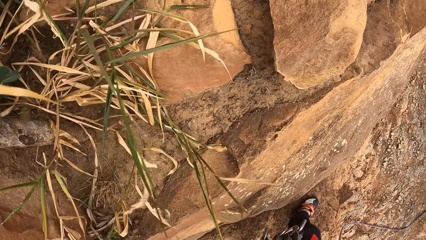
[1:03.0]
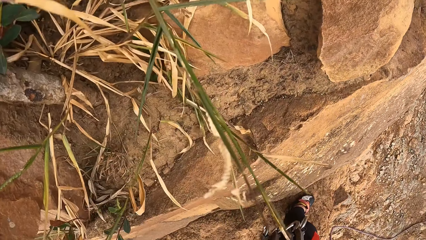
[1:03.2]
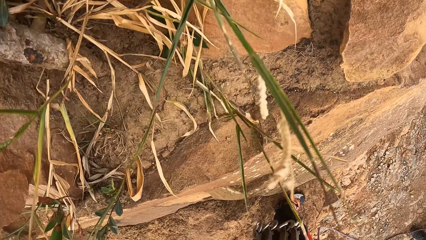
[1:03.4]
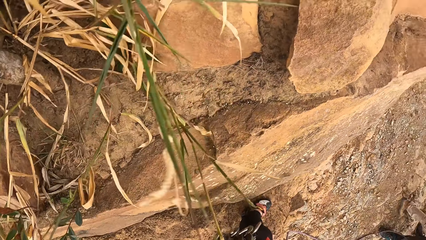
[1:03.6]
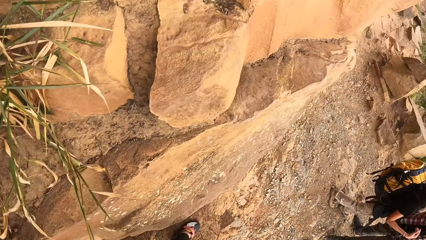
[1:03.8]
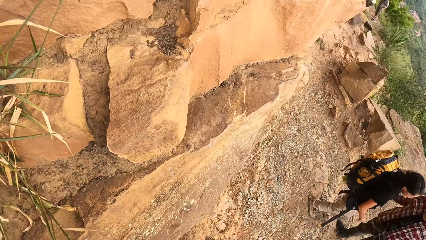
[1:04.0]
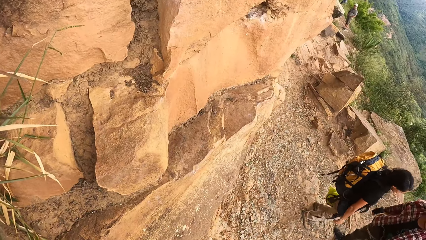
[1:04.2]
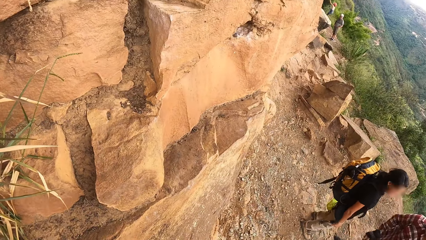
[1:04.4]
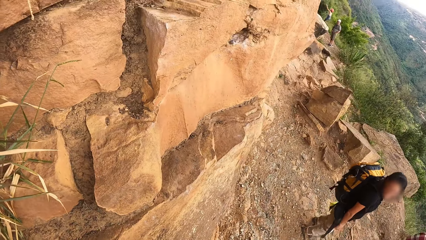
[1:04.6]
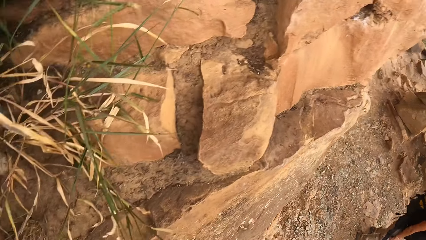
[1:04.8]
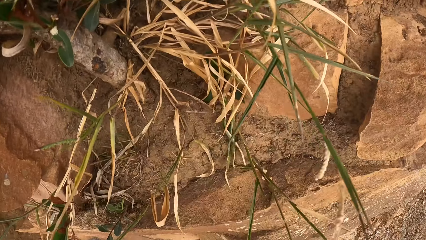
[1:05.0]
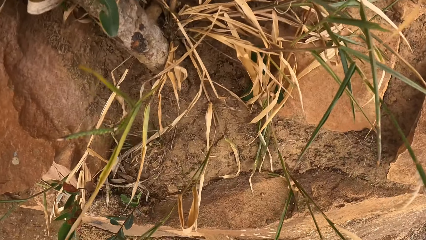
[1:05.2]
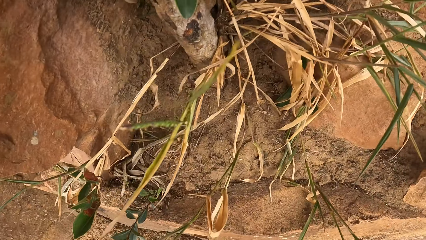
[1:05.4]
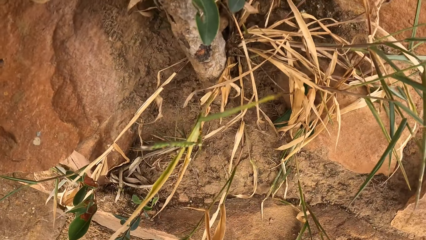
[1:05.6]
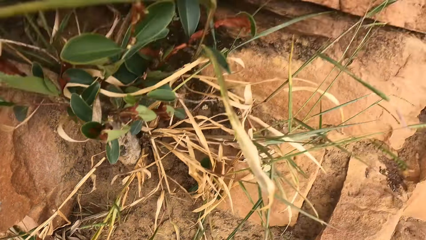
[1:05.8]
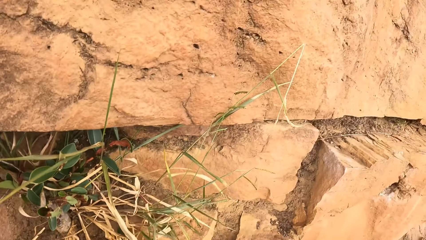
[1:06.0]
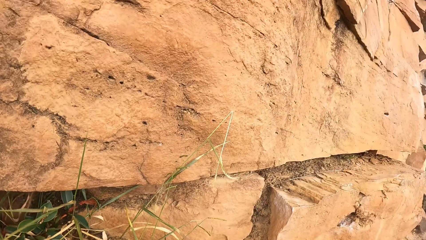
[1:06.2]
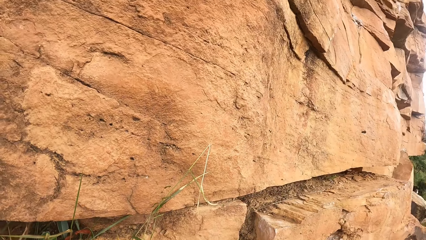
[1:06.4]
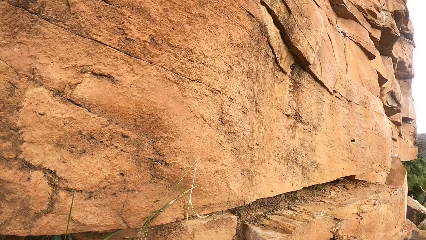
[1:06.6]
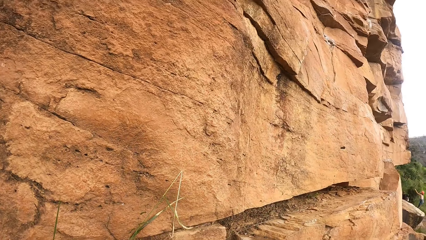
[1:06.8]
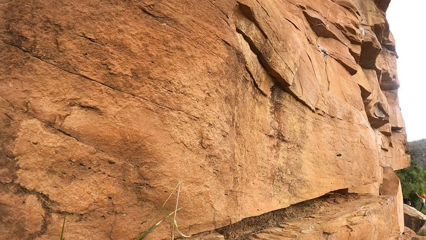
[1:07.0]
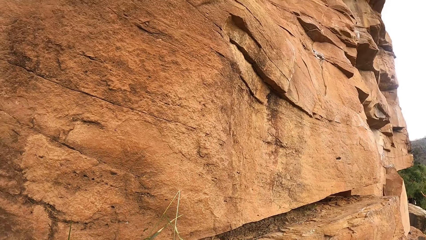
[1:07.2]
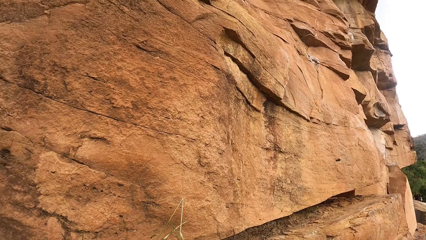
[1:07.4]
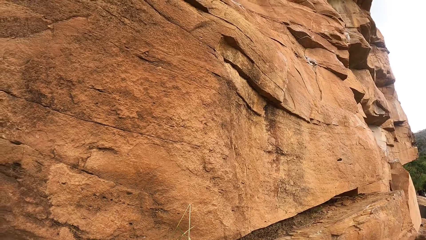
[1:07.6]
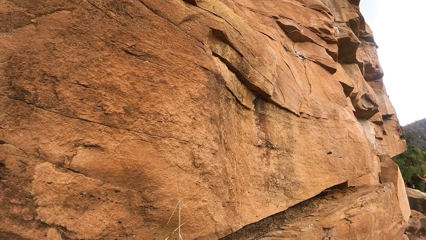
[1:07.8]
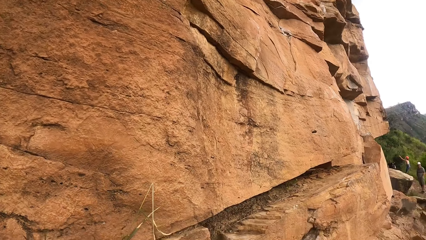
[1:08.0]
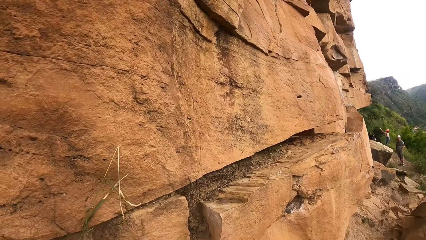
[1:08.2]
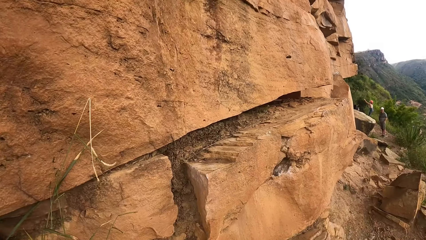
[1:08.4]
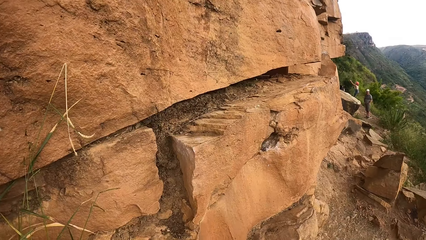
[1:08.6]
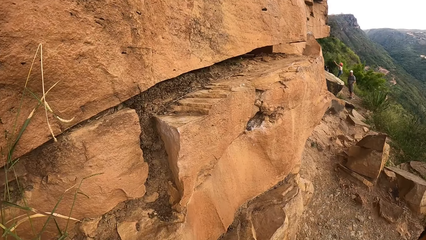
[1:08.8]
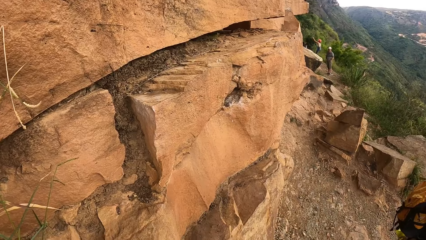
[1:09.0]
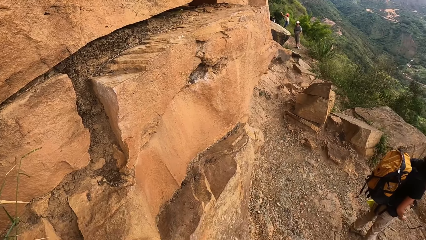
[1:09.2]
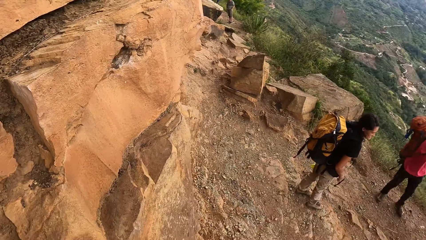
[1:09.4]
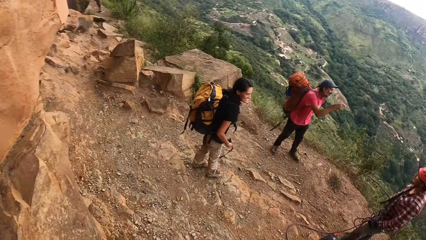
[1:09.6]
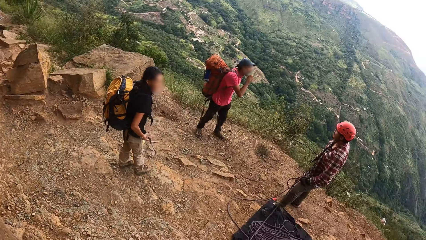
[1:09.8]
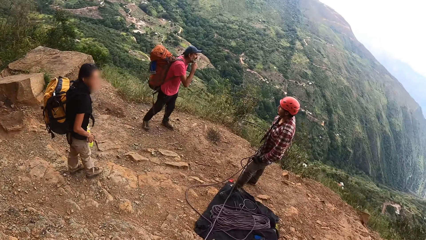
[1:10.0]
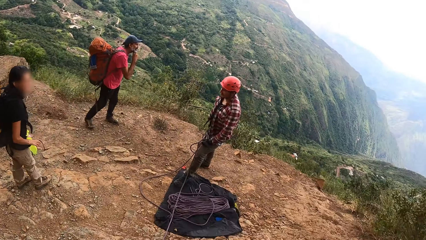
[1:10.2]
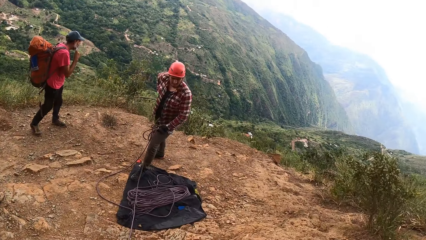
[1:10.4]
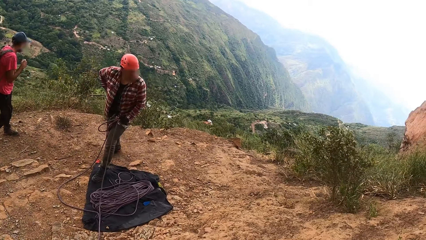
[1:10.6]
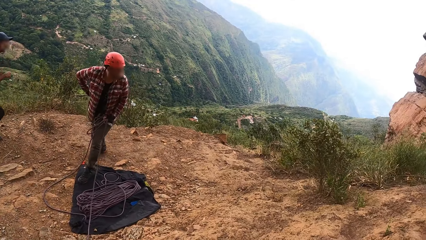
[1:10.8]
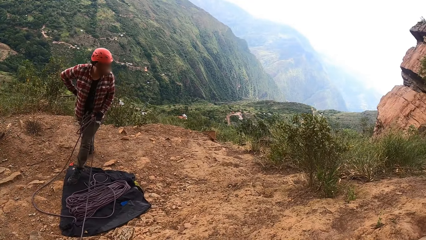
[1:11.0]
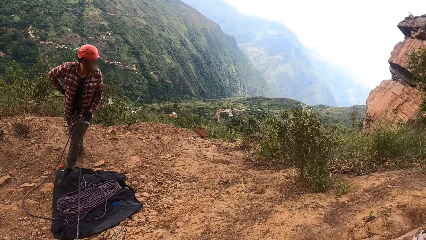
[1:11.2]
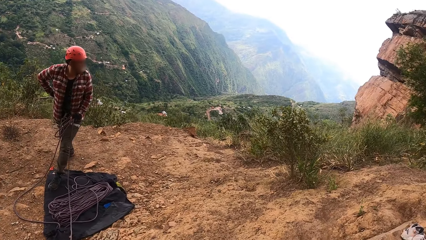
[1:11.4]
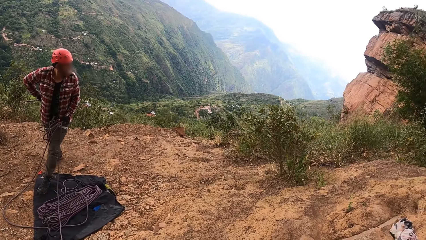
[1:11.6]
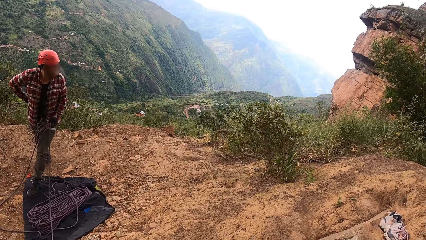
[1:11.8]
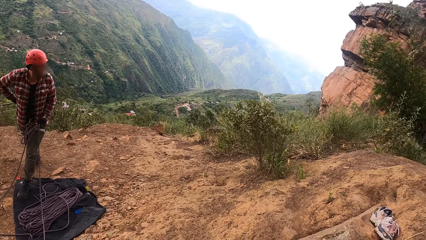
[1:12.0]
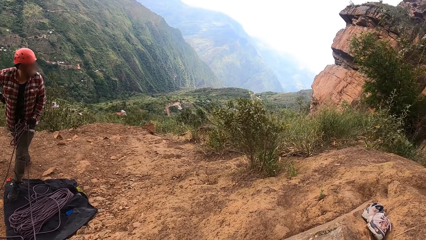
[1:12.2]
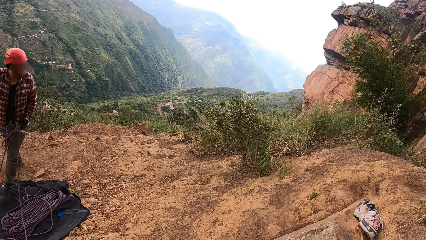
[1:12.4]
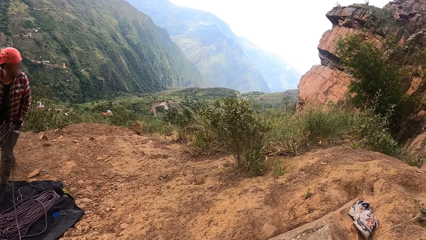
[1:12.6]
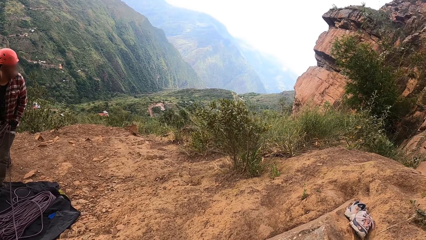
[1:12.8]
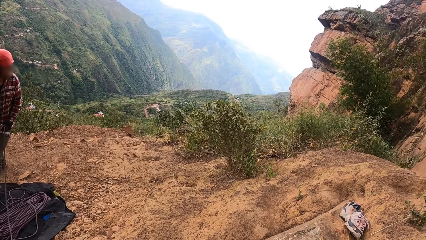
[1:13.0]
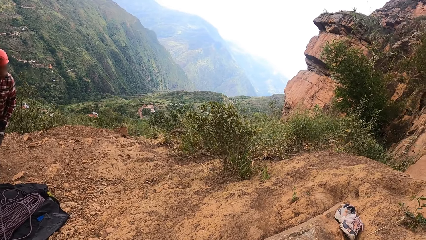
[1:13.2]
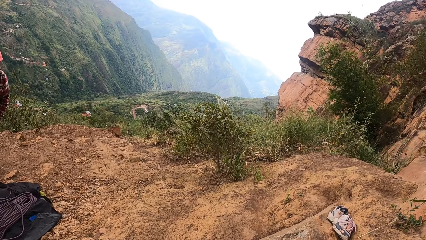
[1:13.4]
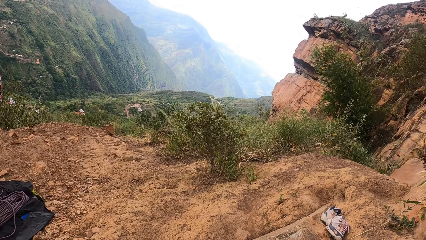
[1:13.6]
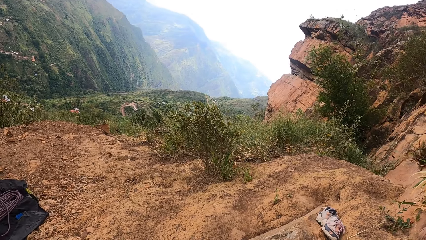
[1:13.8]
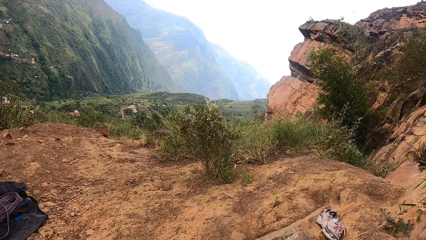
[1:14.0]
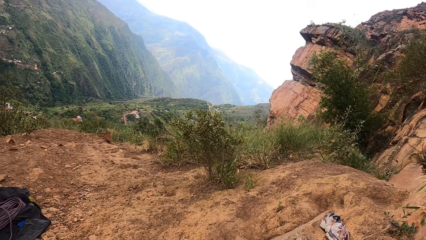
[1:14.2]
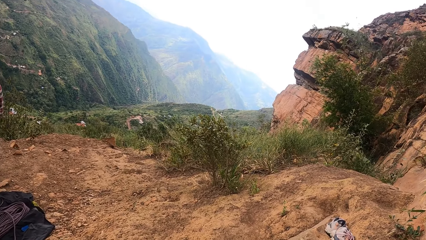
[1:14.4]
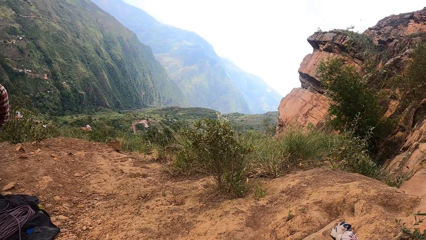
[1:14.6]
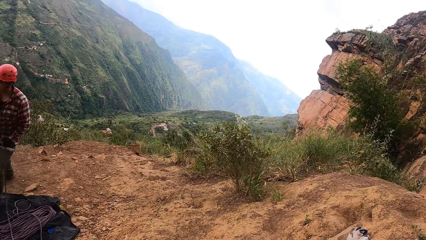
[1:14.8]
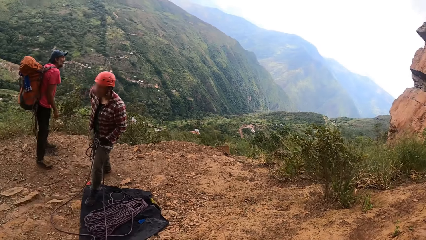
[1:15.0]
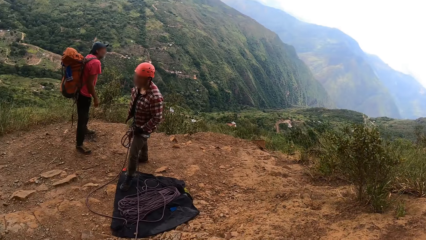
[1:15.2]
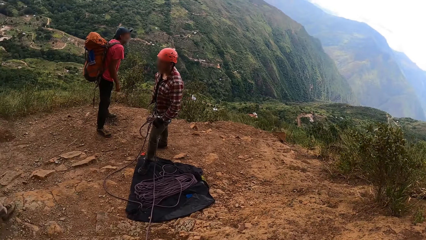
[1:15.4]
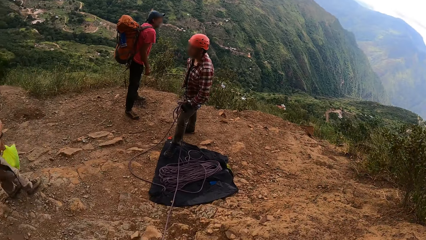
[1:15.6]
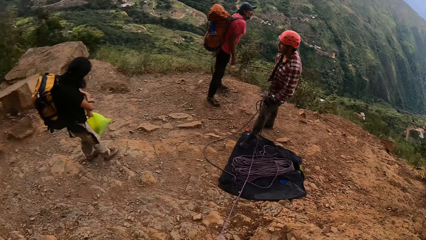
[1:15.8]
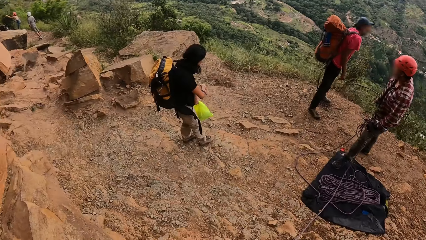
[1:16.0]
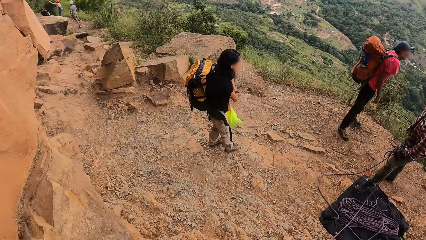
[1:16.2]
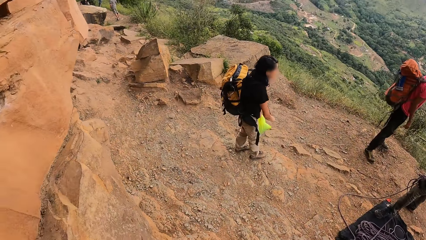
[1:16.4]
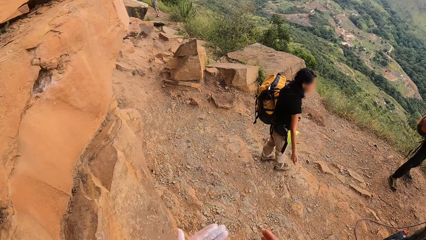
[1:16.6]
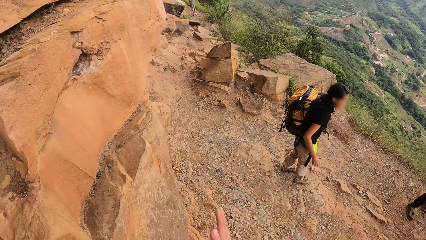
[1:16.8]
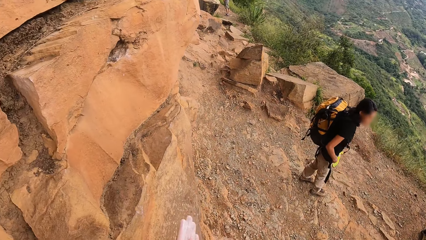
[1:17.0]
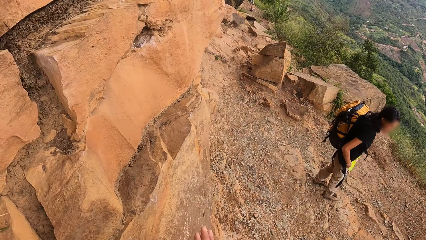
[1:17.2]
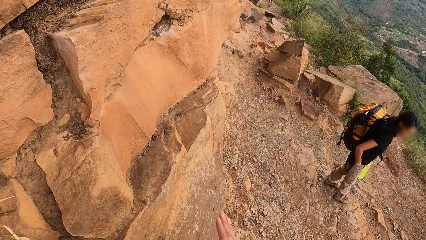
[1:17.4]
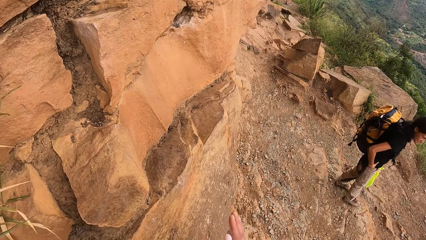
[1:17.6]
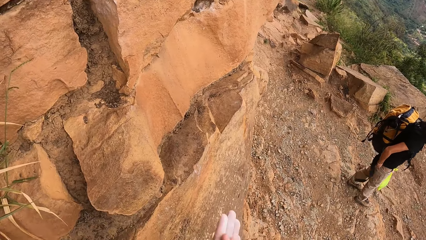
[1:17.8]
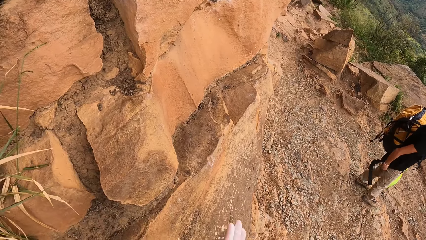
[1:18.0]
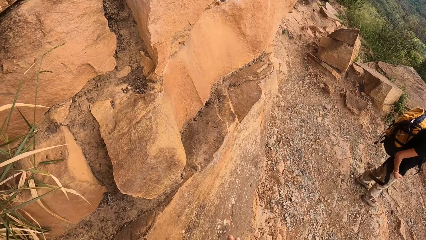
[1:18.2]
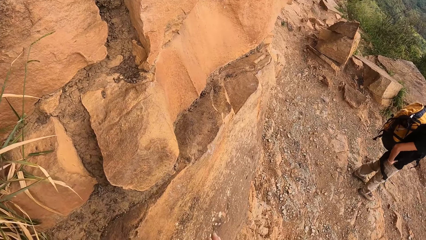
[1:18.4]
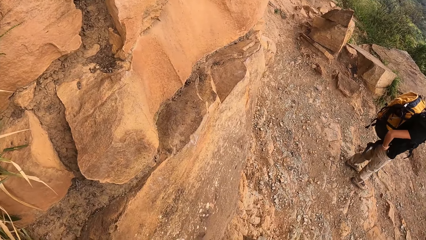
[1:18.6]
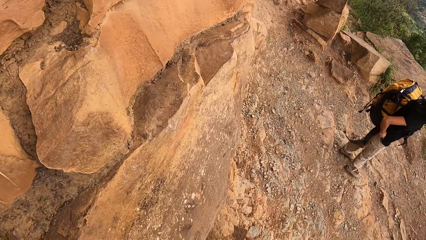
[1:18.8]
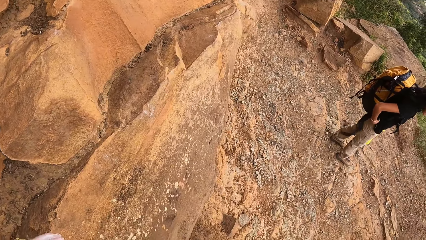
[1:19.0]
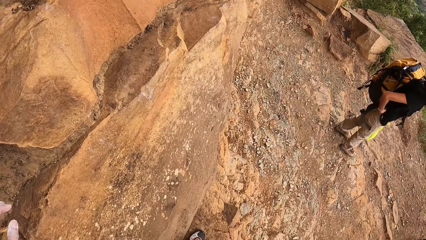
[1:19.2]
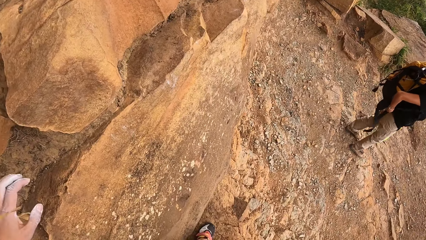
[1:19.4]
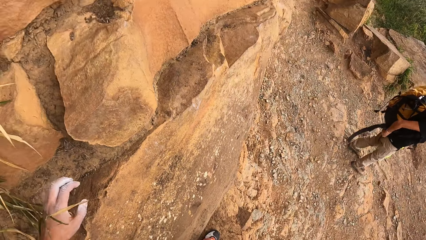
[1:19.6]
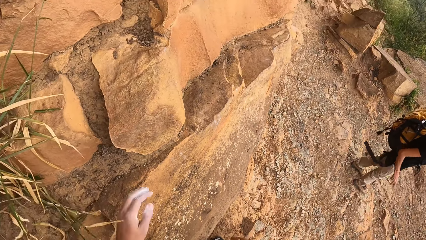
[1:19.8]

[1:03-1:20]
The camera wearer looks around the mountain. A person moves a hand. The camera wearer taps the rock.
